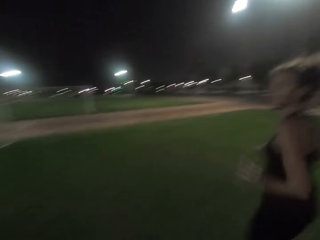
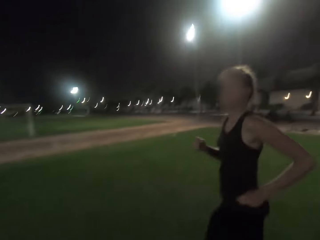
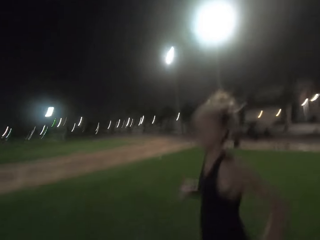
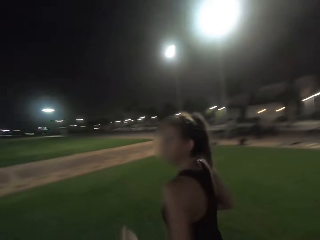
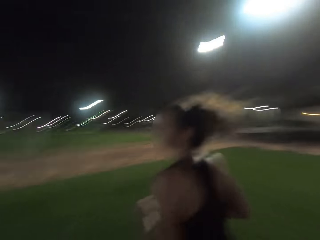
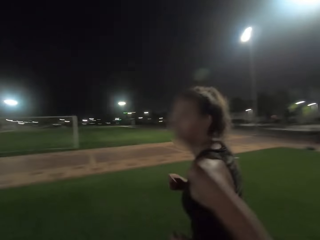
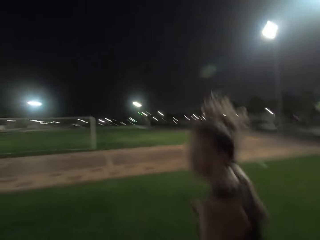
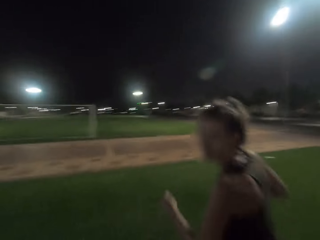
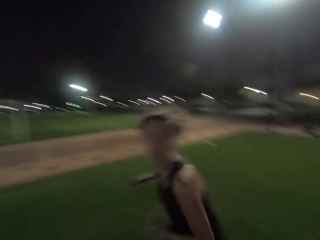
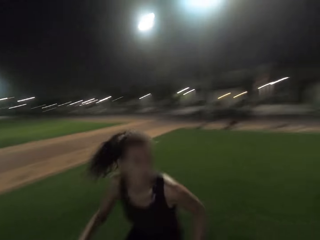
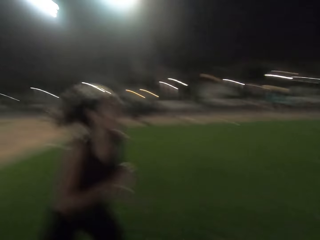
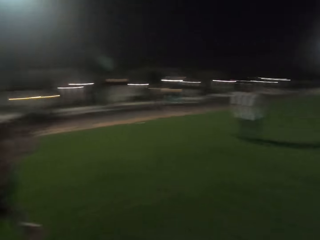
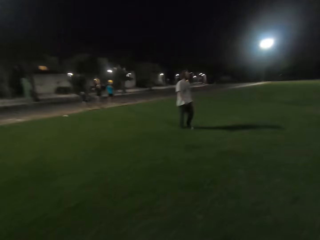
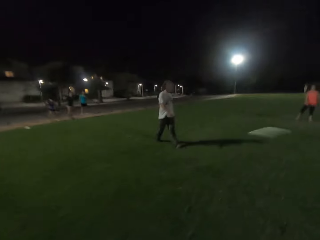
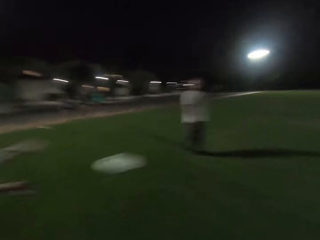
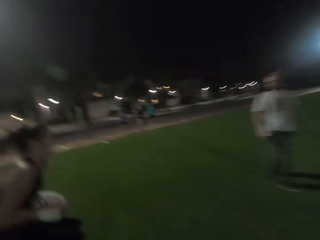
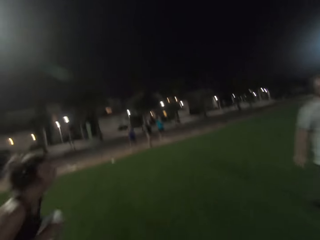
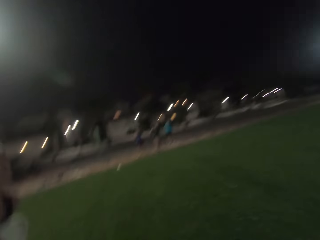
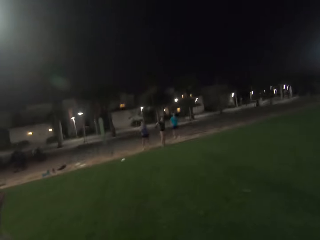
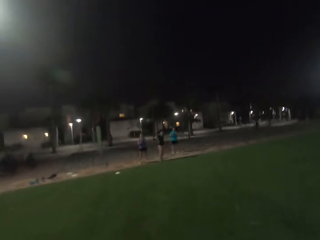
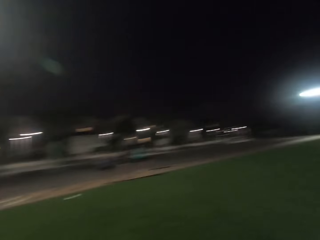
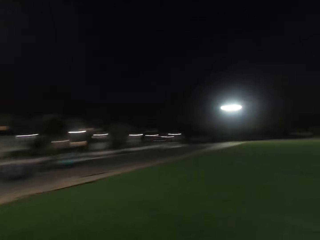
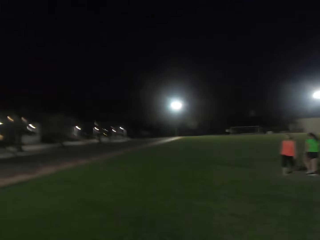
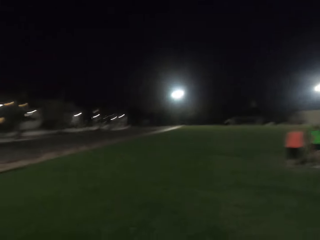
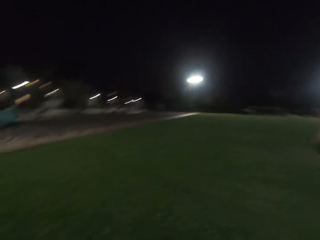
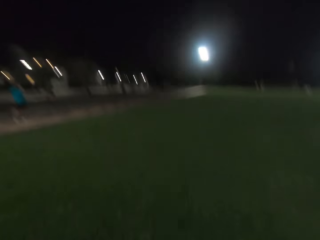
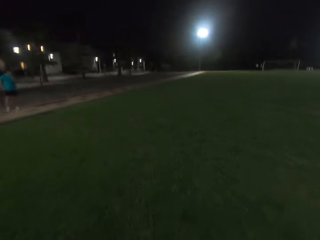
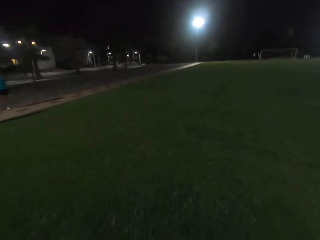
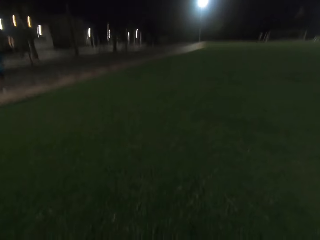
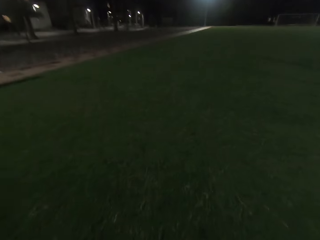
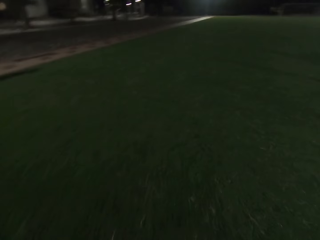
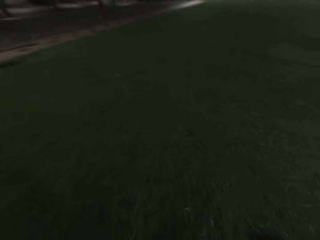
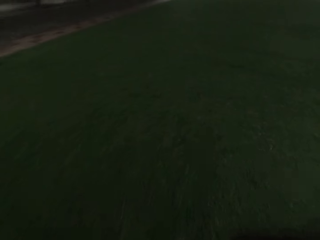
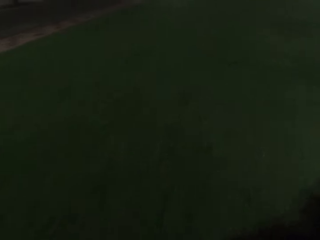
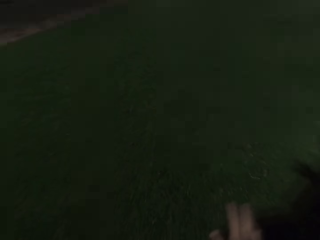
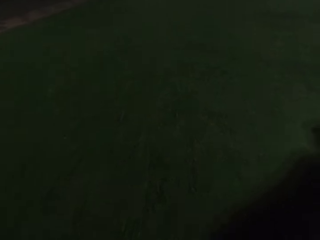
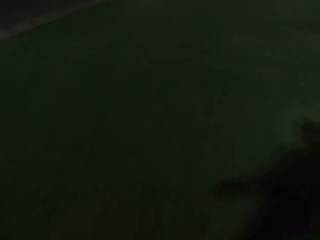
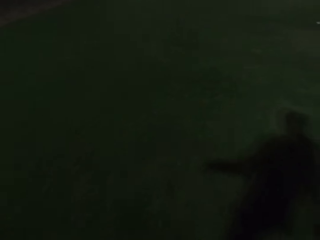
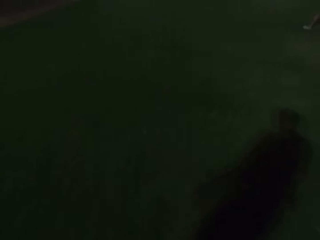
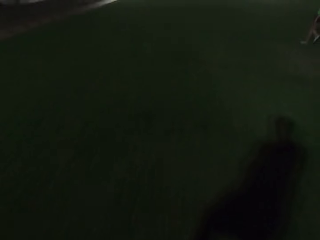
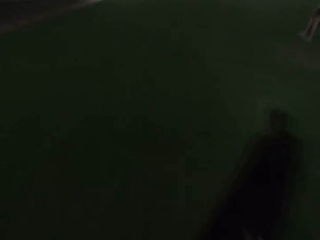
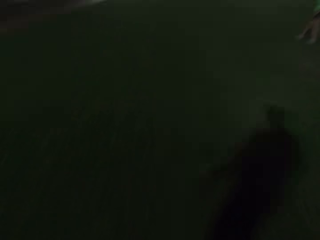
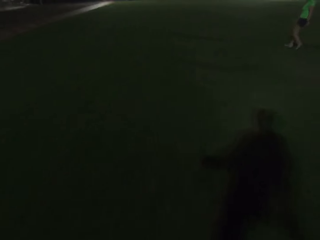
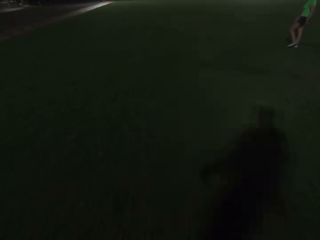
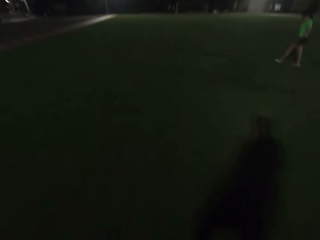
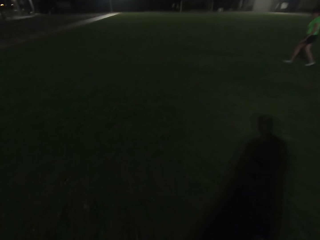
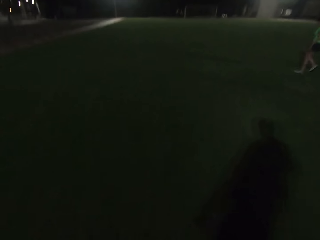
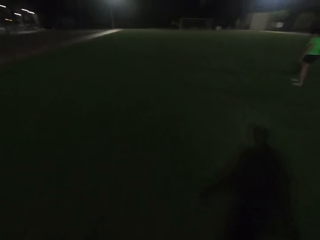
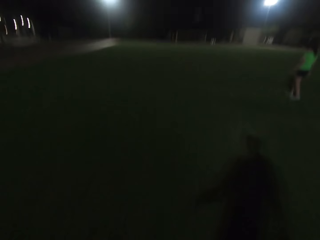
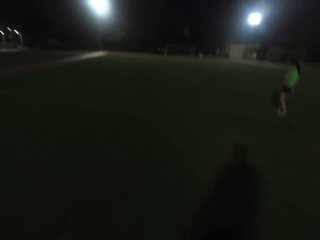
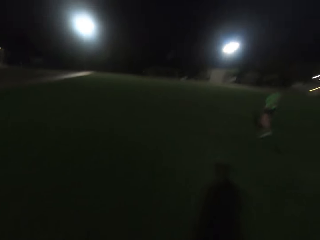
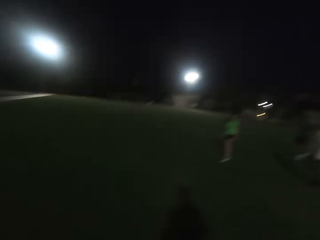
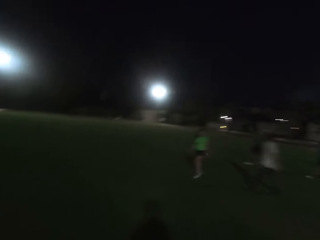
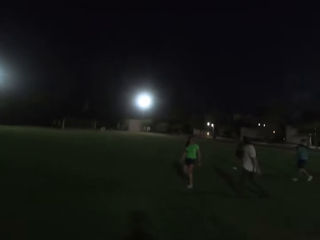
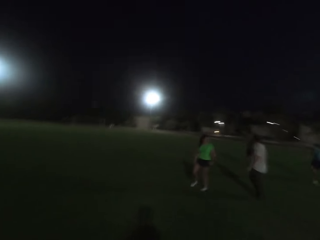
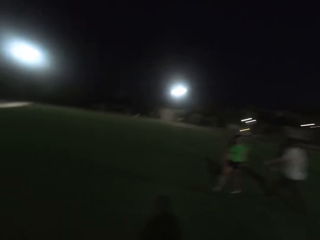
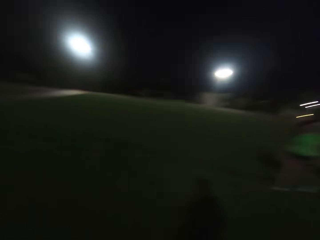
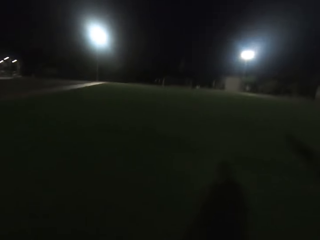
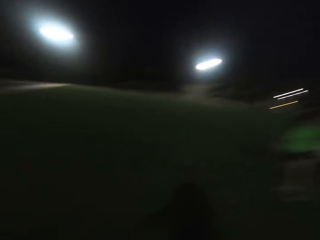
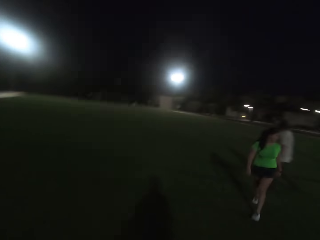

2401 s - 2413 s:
The camera wearer turns back. They walk forward.

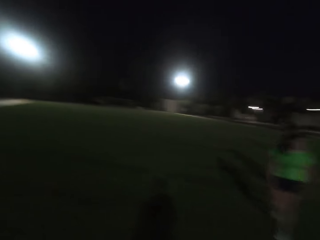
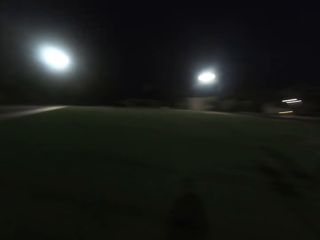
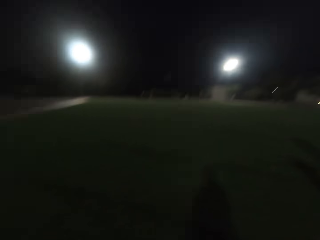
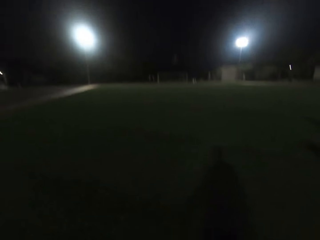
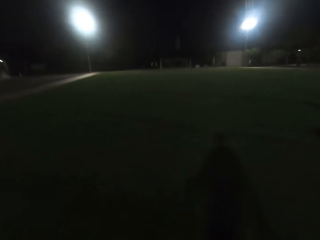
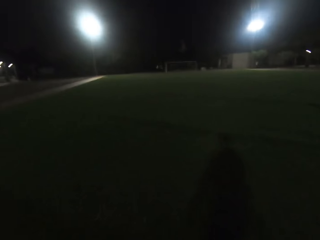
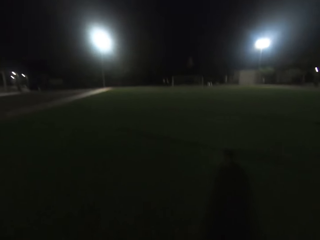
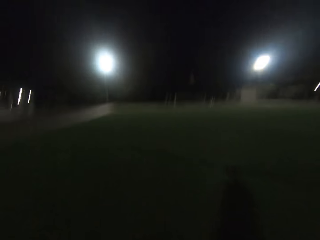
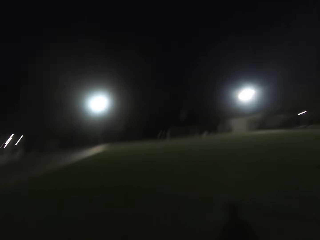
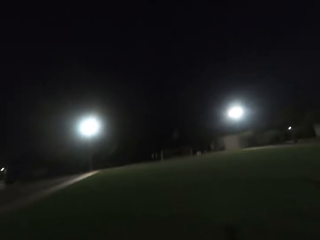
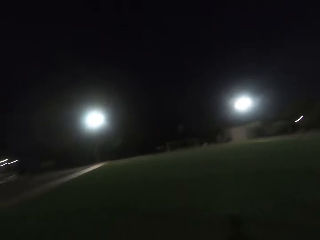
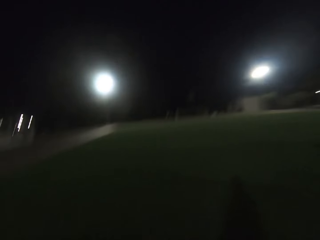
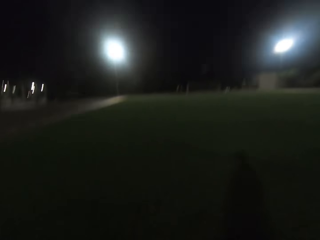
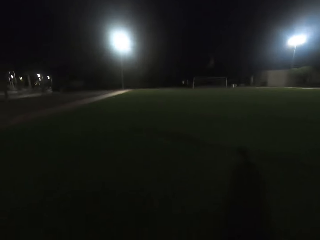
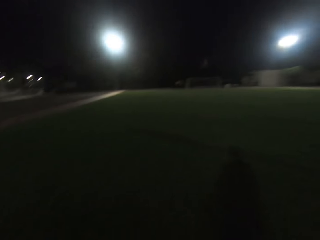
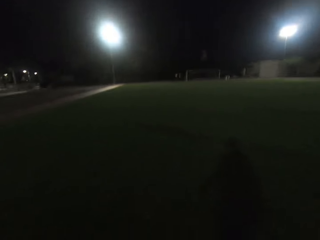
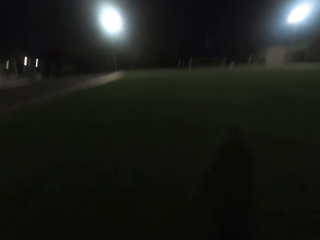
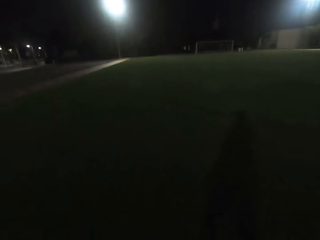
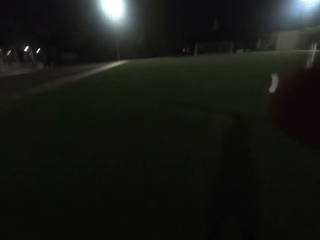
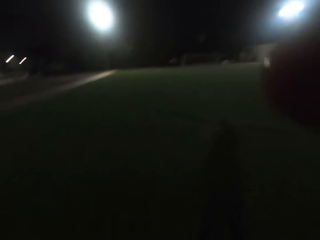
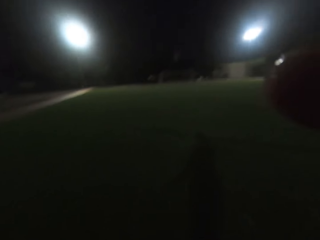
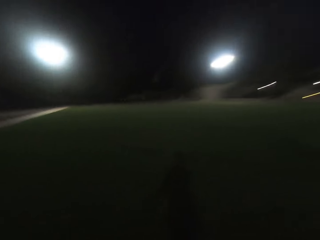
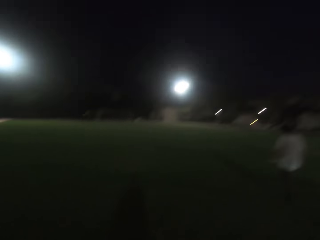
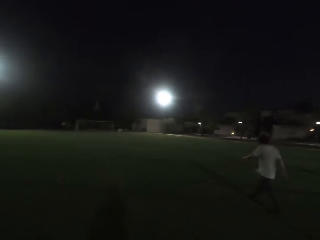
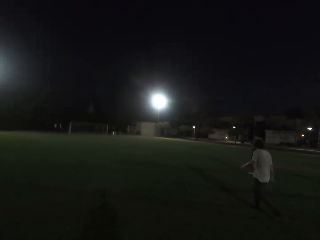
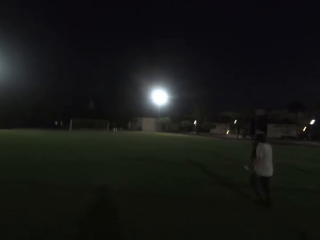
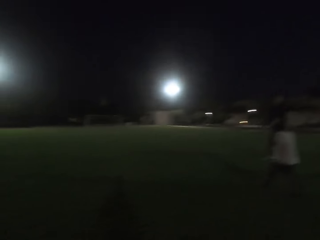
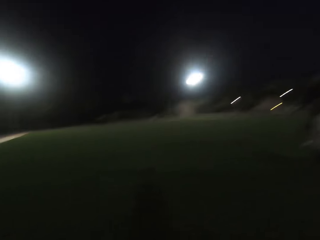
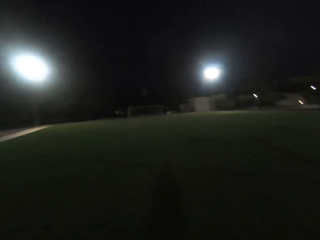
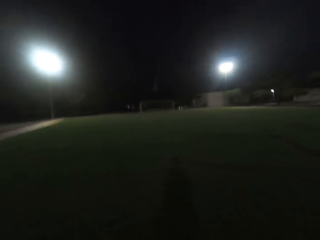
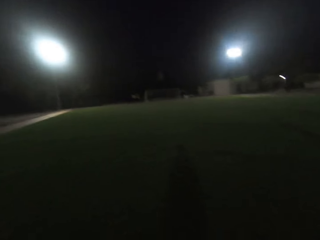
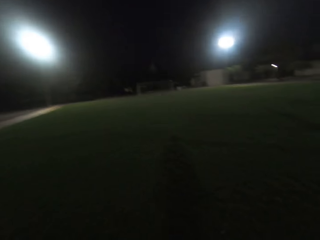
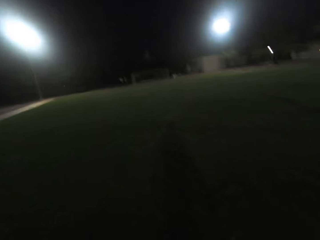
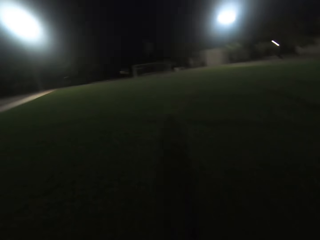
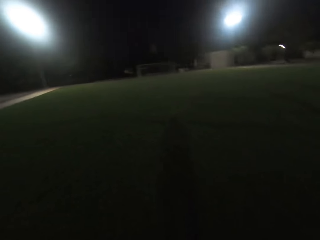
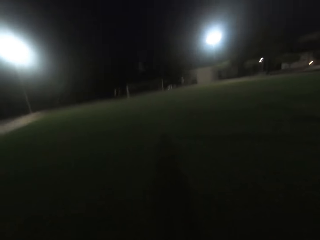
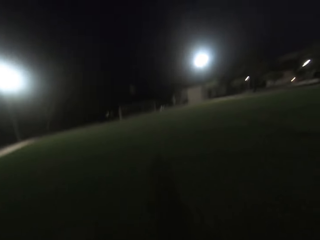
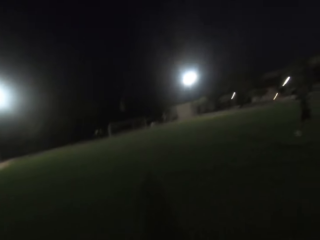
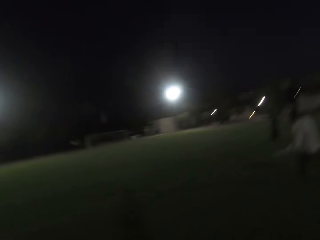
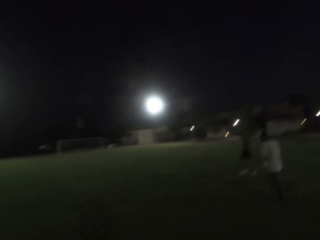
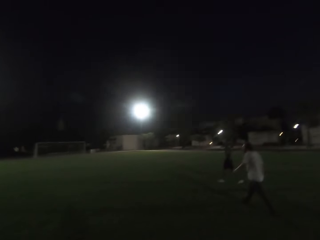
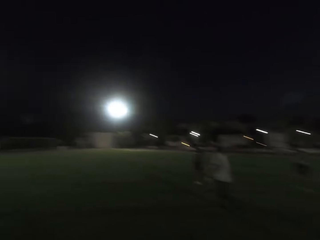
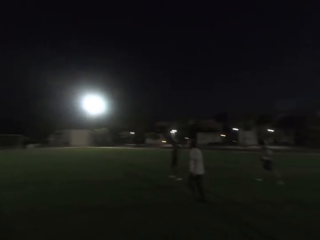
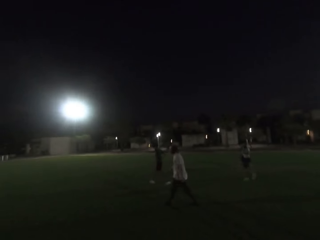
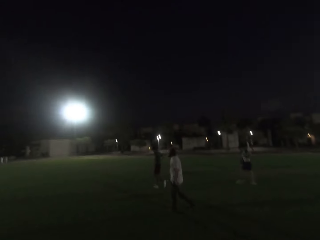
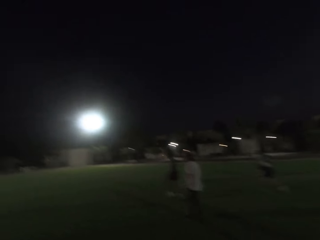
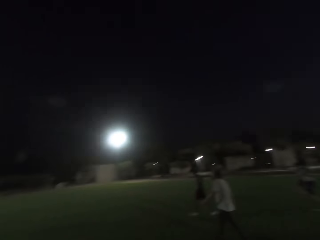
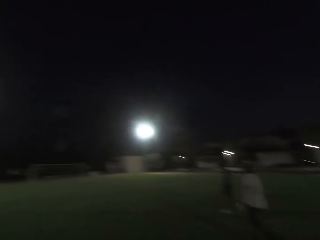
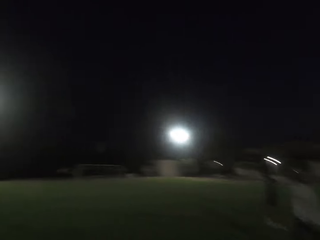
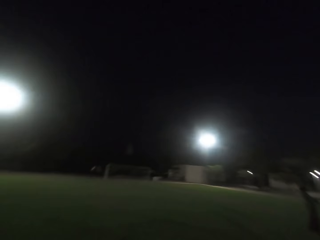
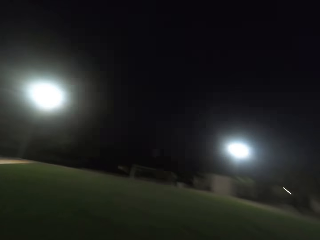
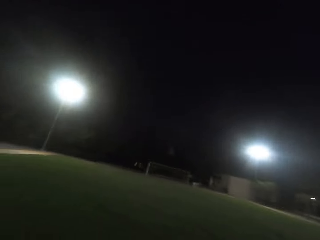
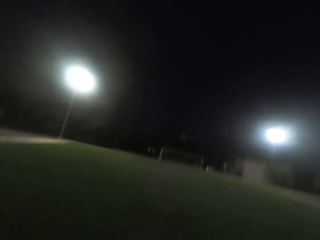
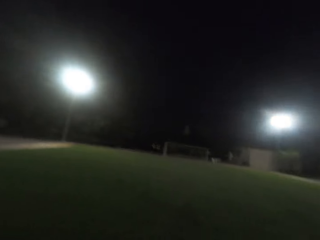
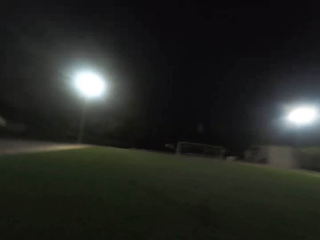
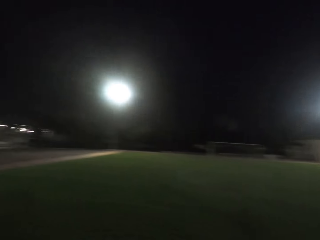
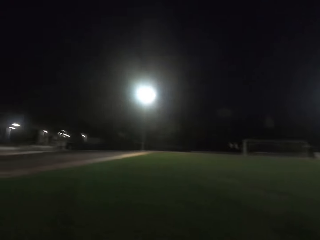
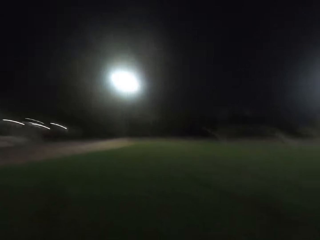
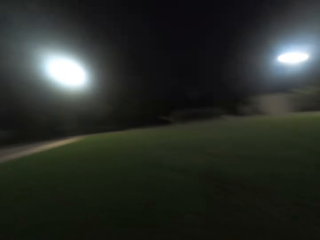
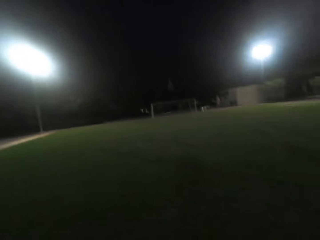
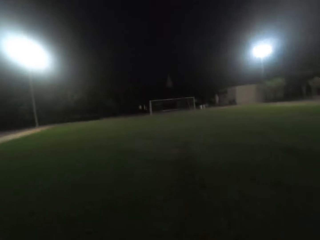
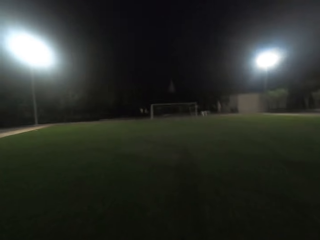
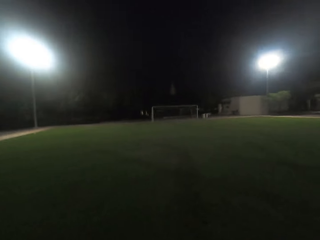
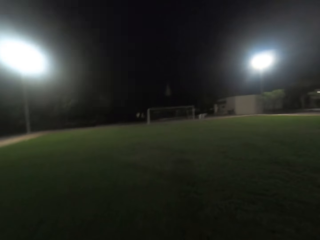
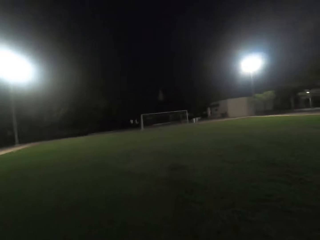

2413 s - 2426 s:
The camera wearer looks right. They look forward. They walk forward.
